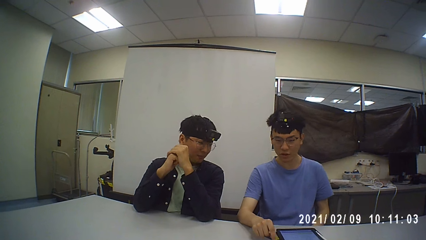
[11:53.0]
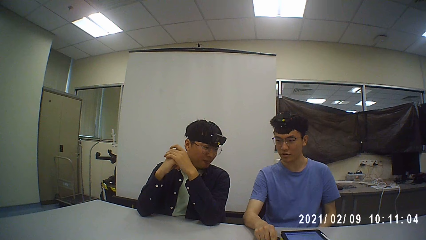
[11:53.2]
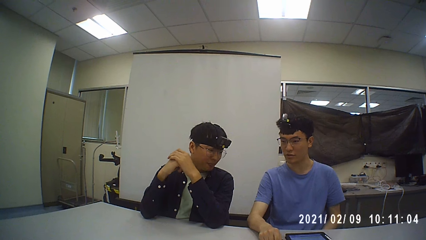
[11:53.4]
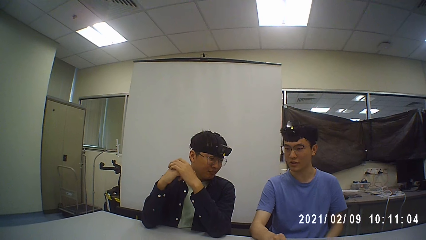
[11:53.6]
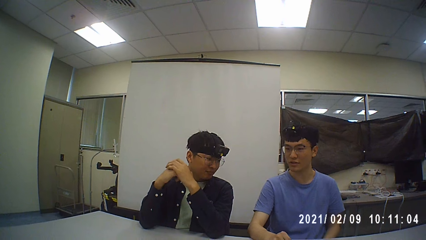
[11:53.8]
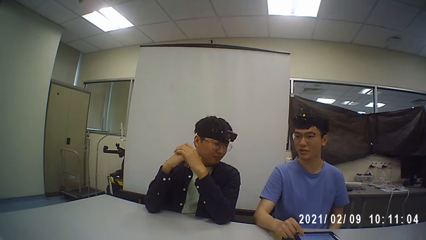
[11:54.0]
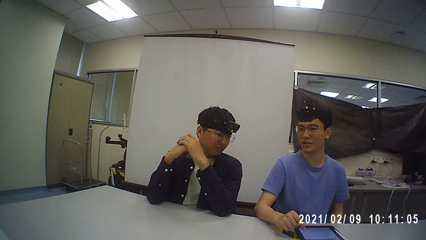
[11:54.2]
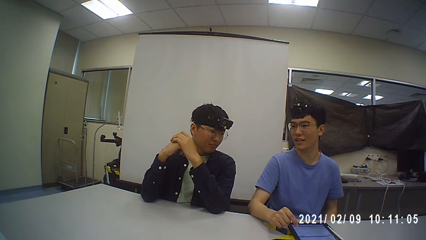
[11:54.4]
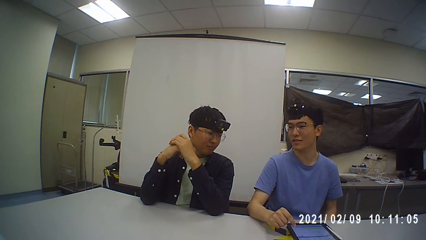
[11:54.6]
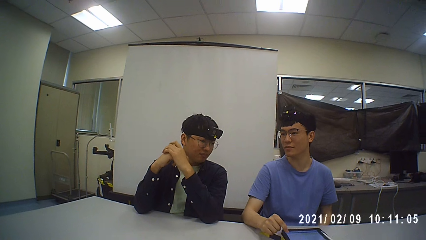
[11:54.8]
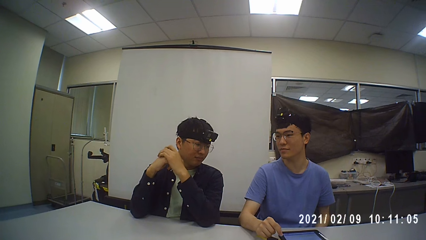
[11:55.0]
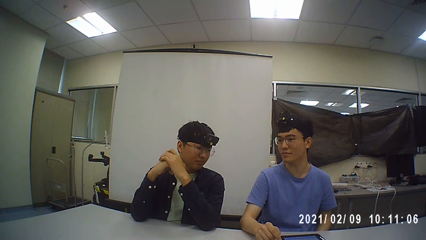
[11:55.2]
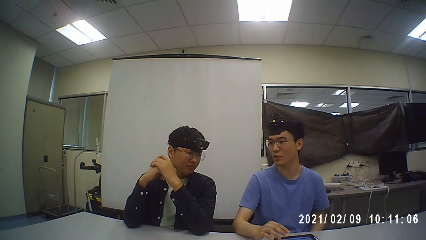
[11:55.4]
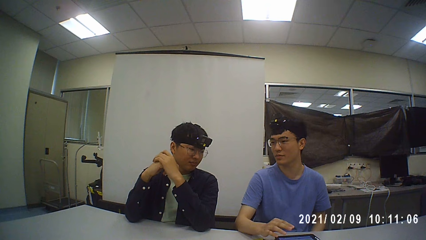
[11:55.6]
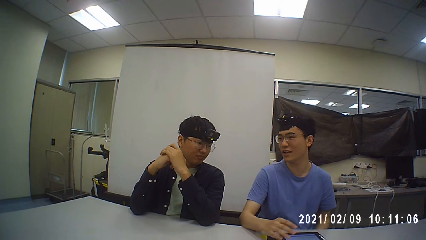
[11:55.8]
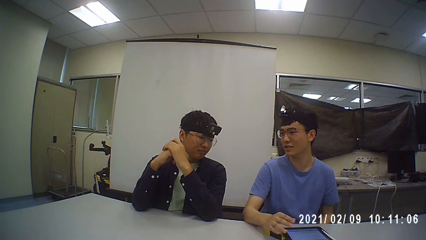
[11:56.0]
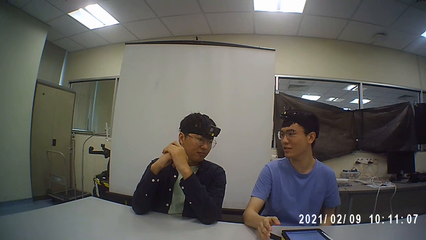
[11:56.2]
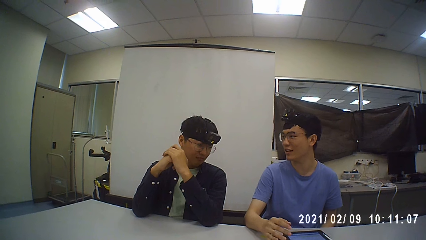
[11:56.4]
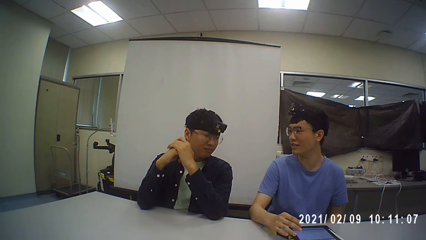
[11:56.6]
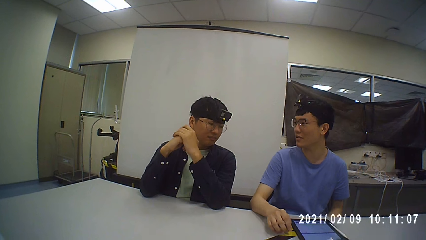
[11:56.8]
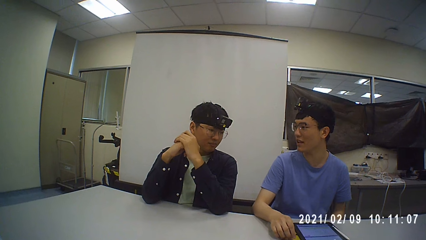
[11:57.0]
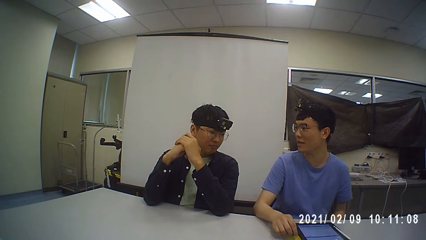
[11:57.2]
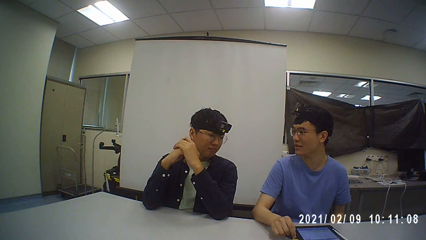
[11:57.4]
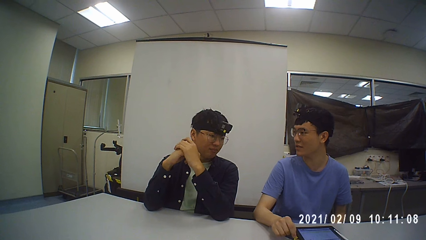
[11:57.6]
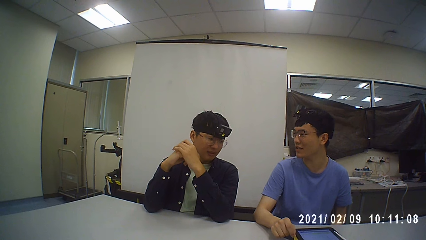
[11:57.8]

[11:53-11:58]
A man talks with another man.

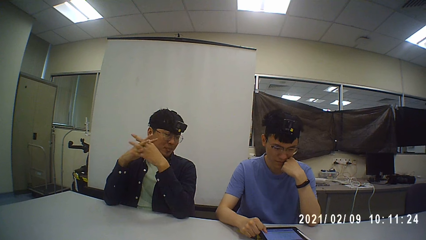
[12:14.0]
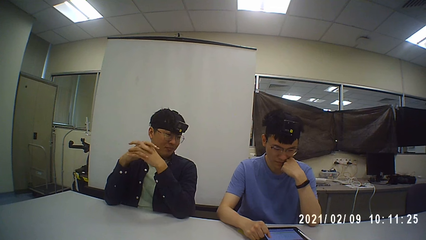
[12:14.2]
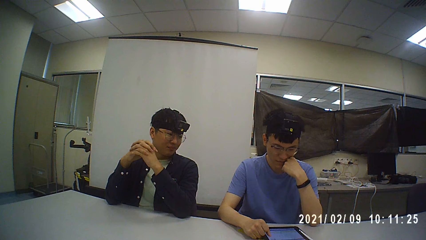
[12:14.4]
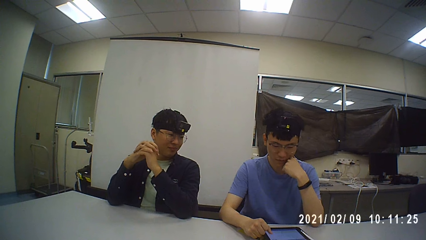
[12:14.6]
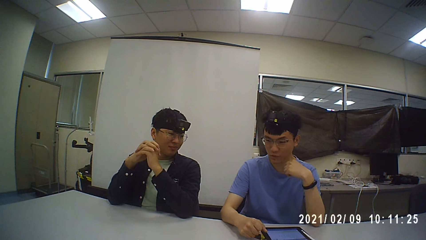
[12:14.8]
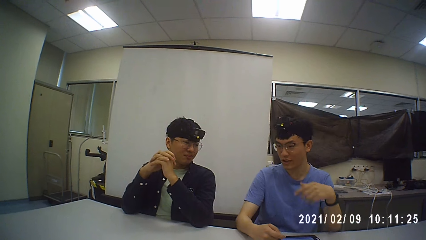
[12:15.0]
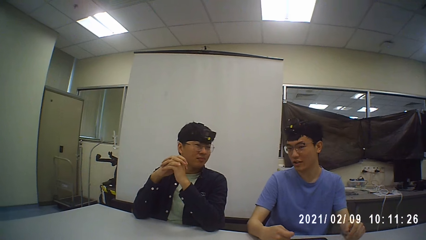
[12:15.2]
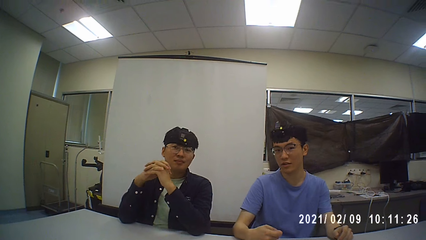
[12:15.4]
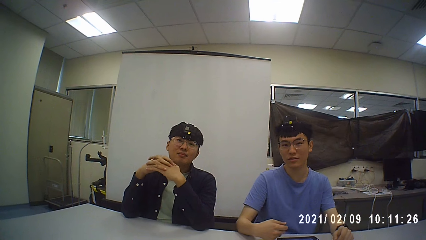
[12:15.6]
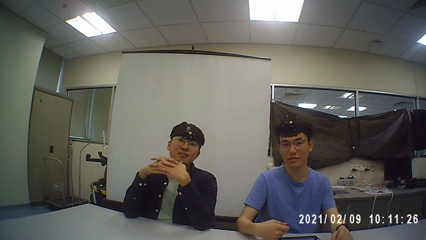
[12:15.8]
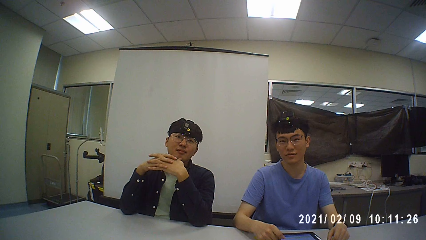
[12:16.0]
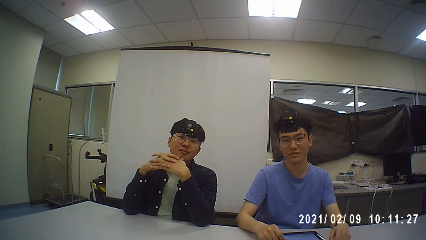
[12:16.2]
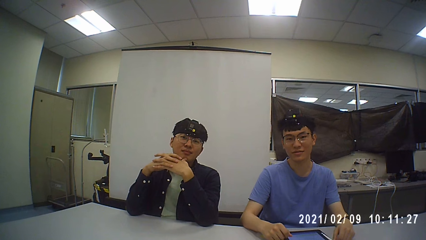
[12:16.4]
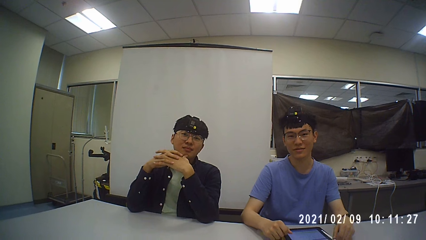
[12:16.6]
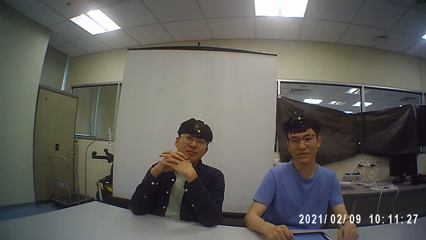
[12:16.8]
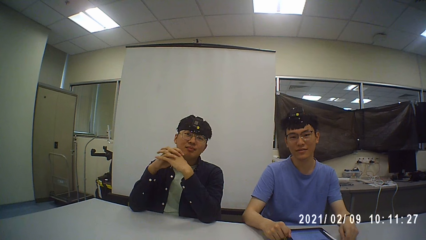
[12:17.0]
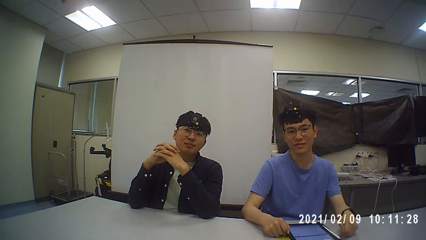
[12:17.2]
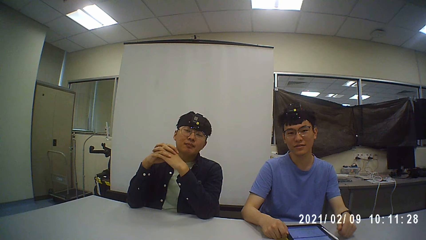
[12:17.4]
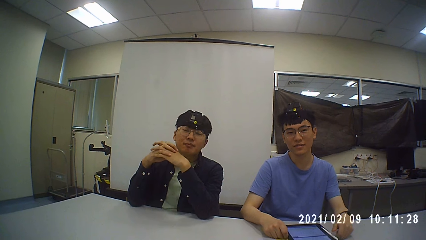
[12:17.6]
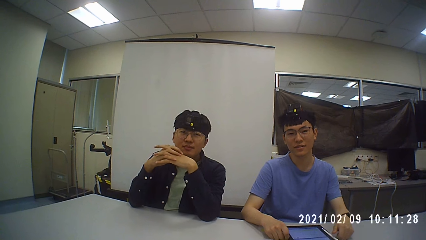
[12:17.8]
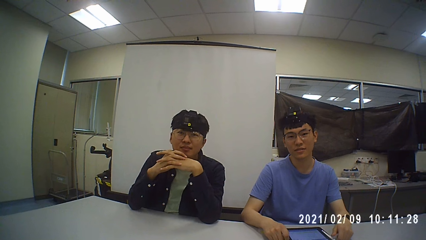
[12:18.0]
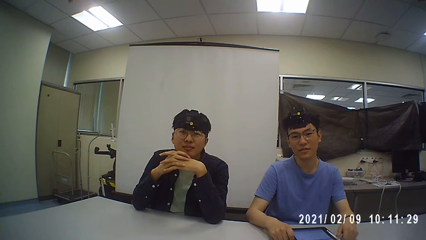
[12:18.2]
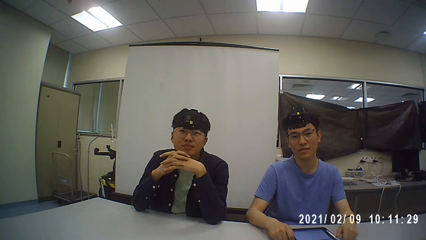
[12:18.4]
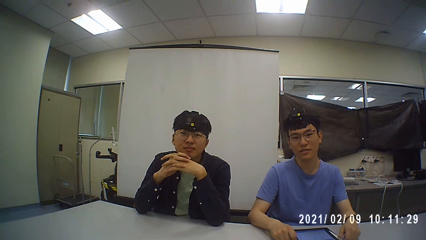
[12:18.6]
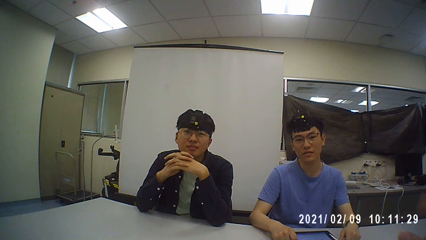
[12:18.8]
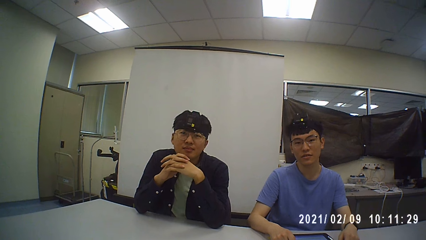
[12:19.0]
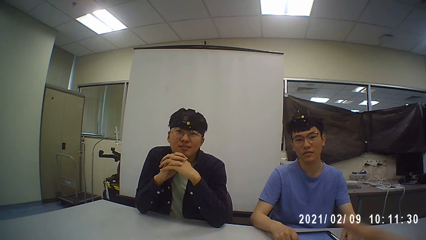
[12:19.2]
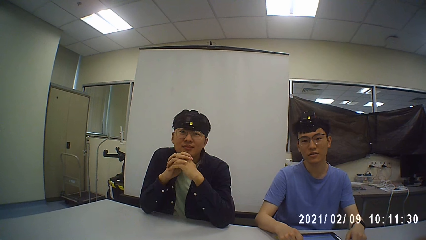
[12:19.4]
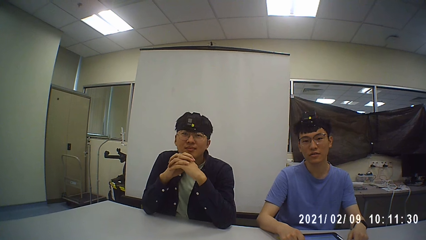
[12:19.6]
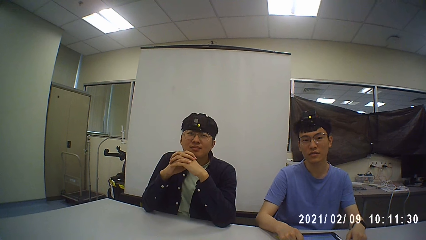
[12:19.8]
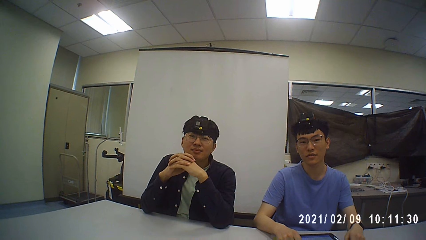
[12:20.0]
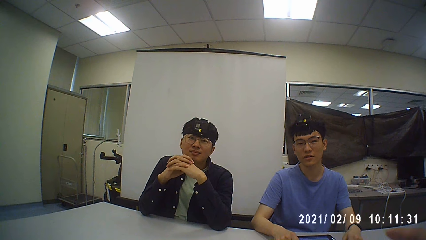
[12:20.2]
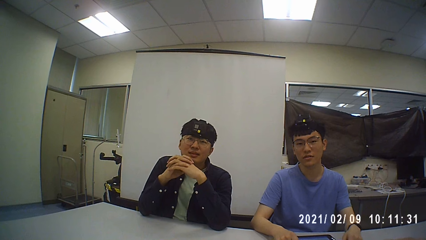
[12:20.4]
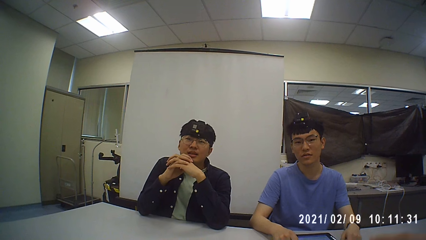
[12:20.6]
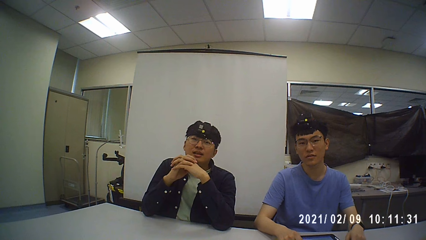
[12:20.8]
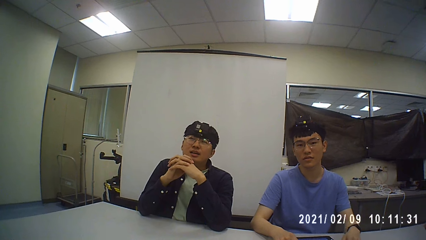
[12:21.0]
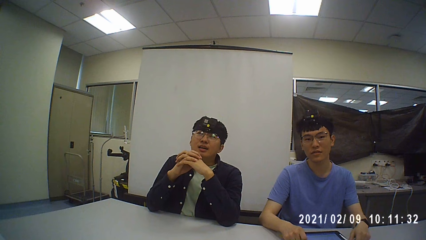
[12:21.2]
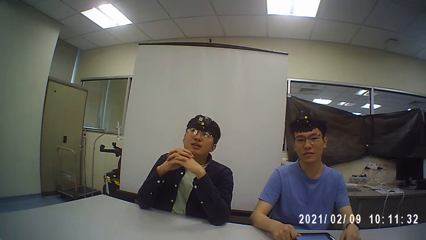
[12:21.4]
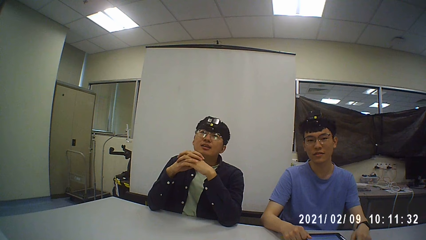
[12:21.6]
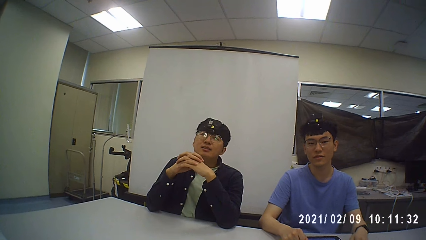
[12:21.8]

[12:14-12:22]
A man talks. The camera wearer discusses with a person and another person.

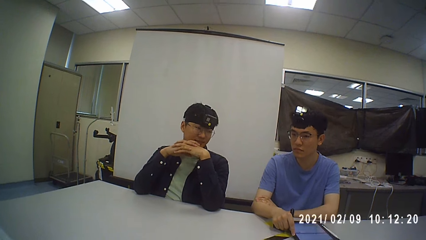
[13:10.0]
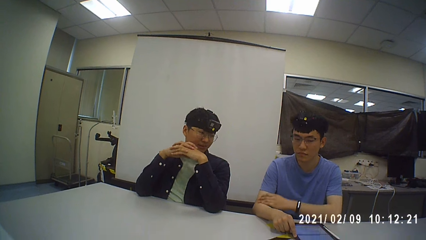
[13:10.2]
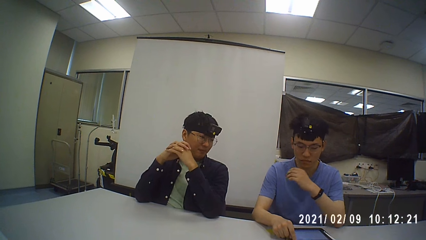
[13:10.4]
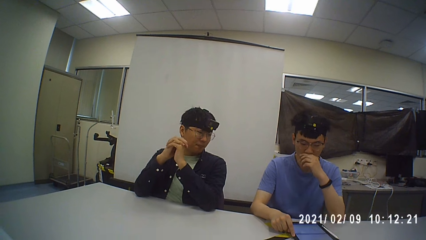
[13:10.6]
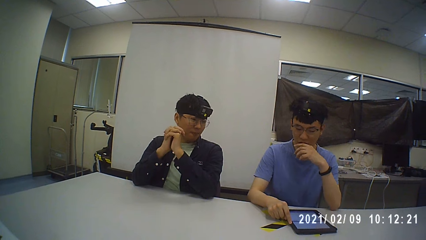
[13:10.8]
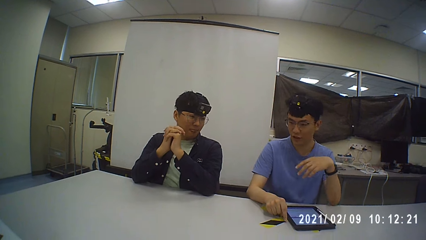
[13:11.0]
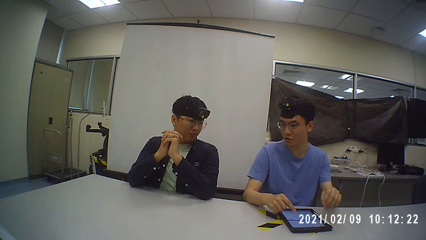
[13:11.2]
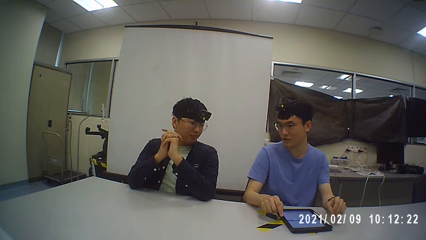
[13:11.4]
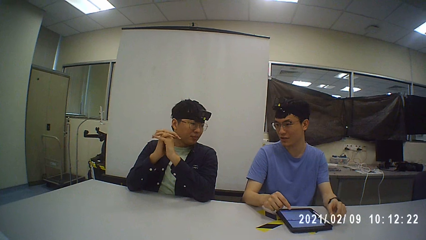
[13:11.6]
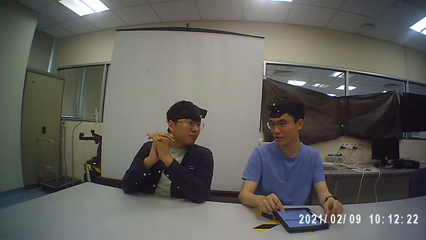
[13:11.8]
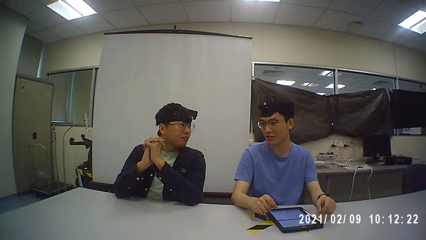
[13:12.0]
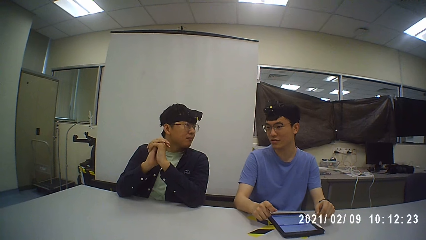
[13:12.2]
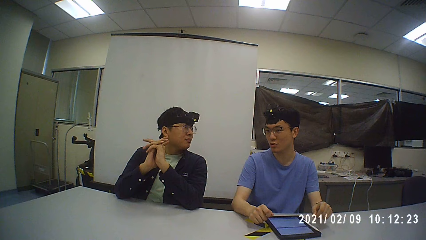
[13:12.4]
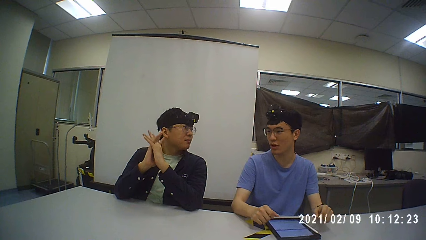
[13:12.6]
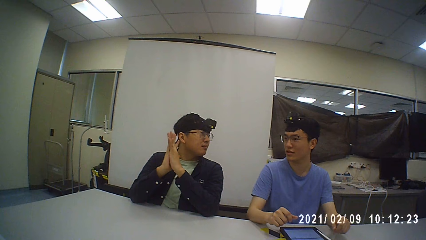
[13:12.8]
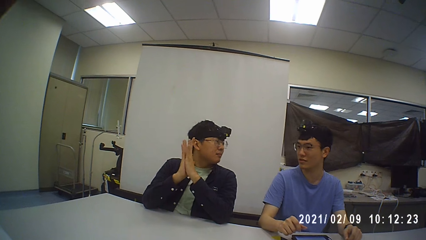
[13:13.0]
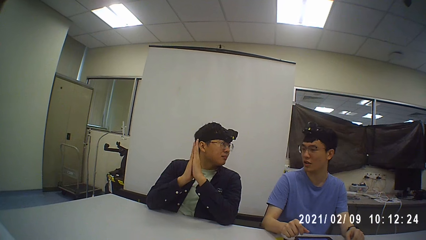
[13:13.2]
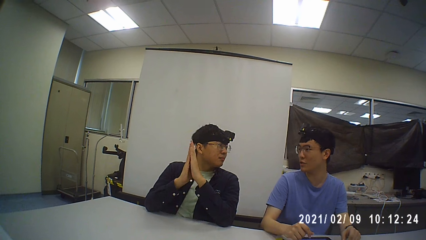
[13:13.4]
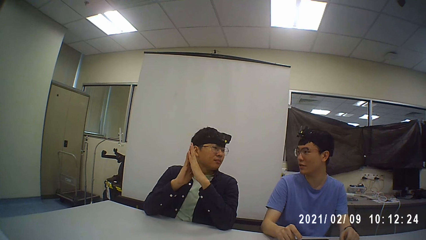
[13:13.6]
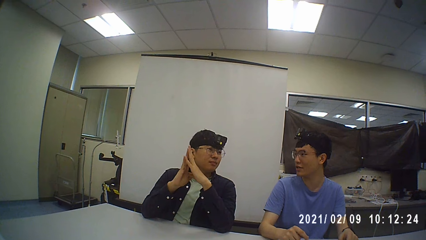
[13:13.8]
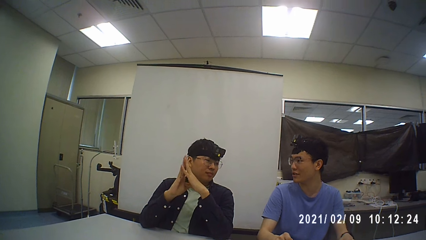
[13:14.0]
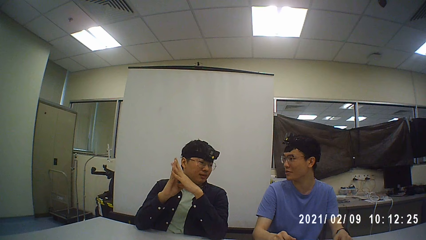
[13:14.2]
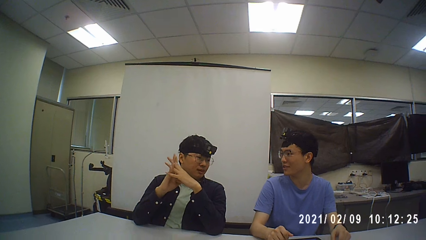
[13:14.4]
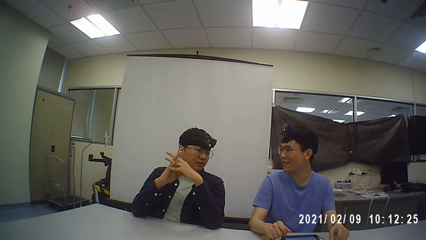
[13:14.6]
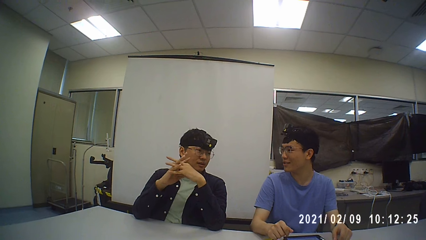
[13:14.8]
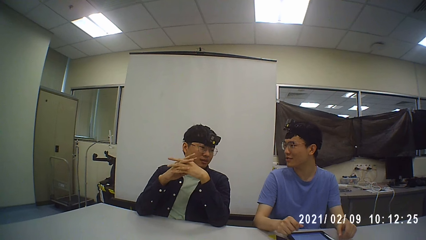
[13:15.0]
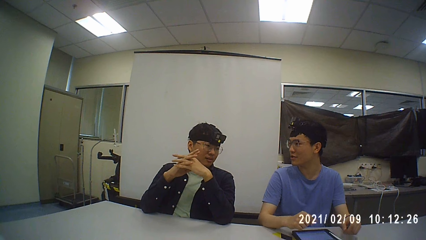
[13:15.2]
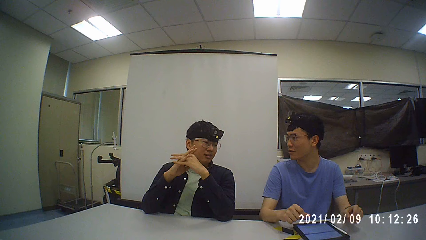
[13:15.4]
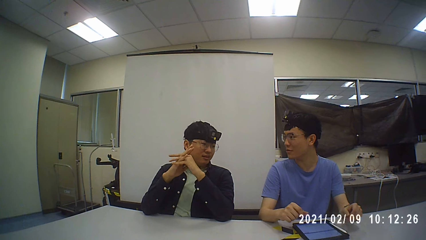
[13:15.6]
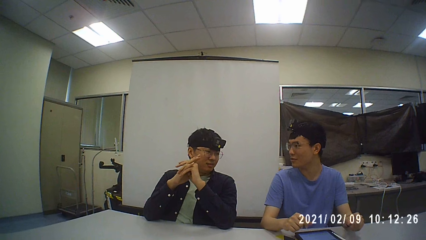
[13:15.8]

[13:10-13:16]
A man talks with another man.
